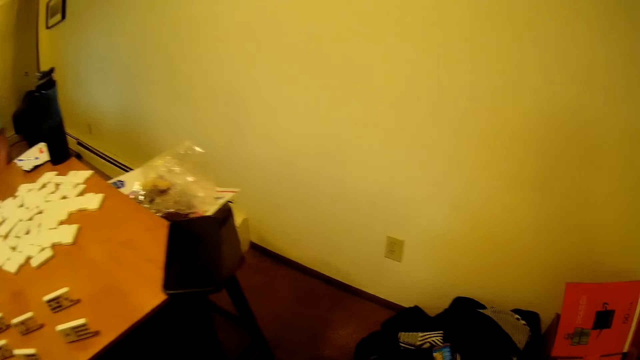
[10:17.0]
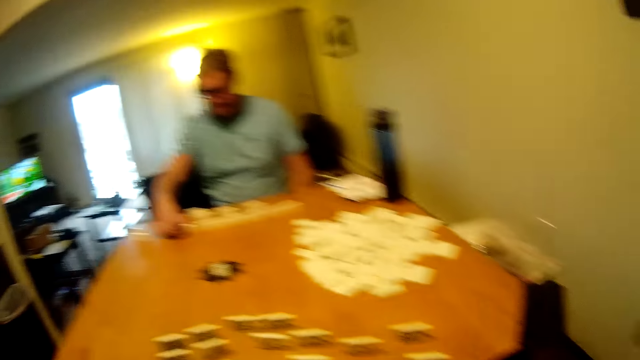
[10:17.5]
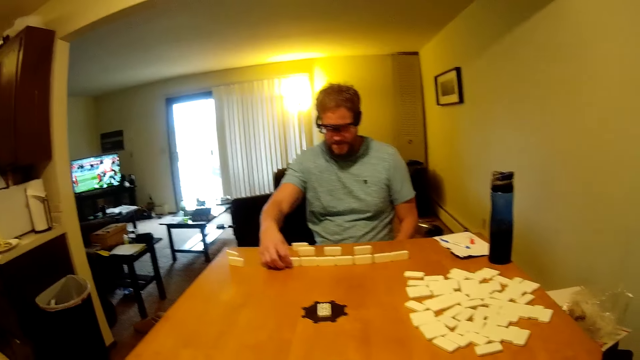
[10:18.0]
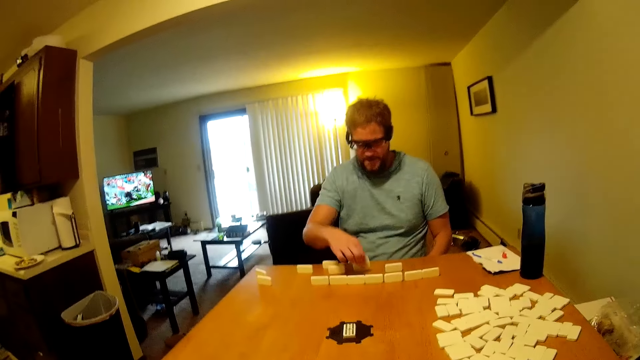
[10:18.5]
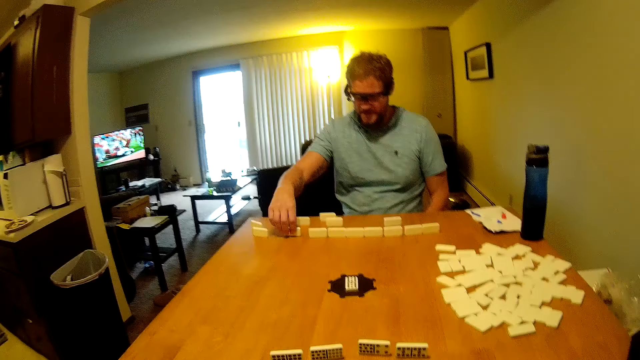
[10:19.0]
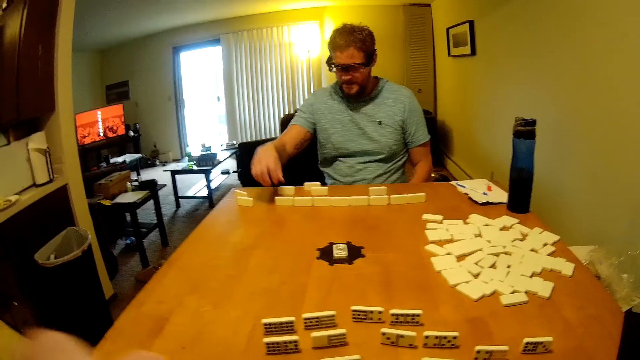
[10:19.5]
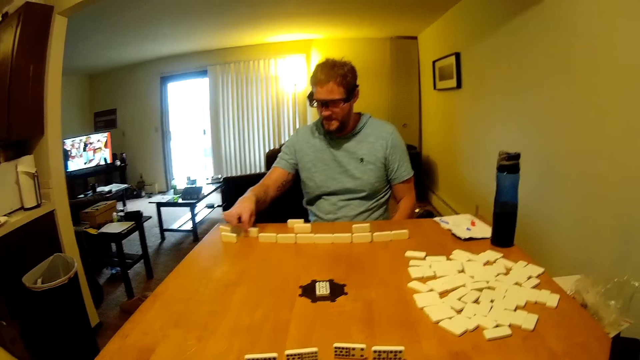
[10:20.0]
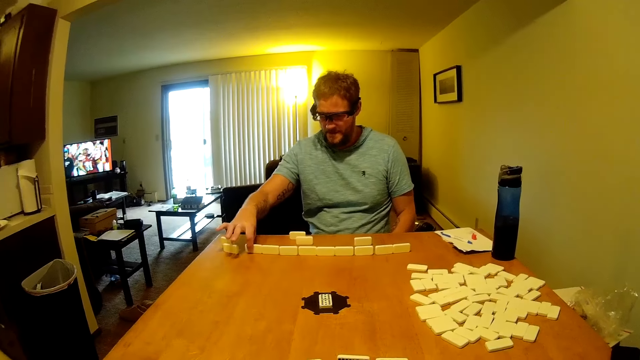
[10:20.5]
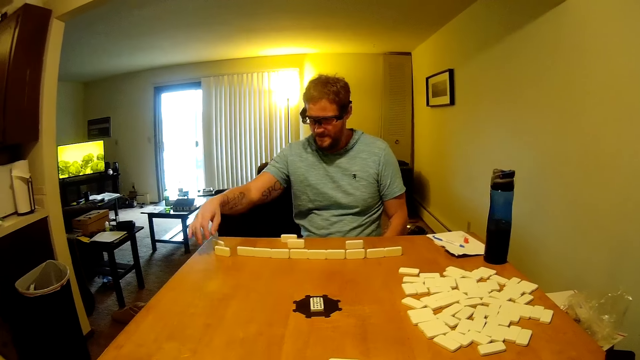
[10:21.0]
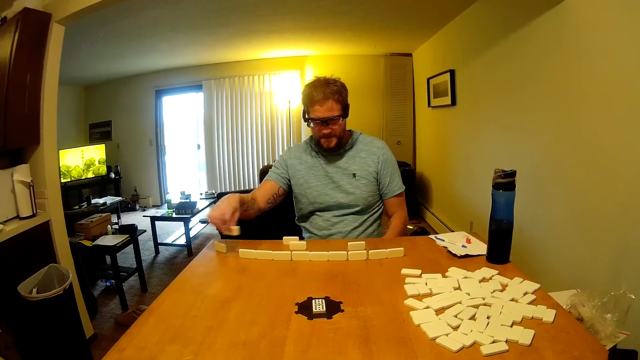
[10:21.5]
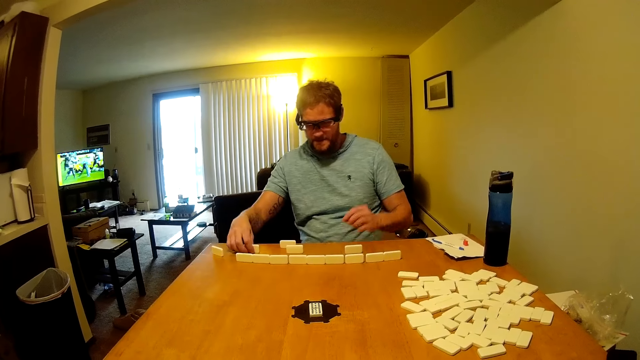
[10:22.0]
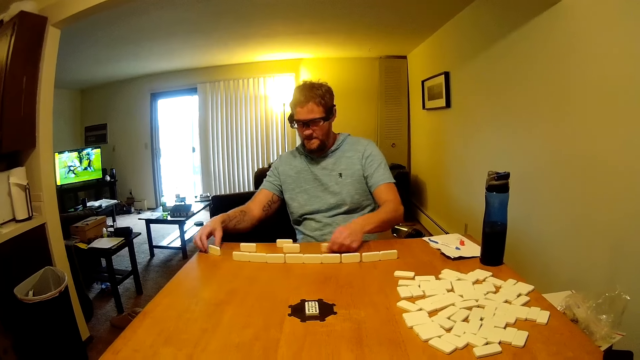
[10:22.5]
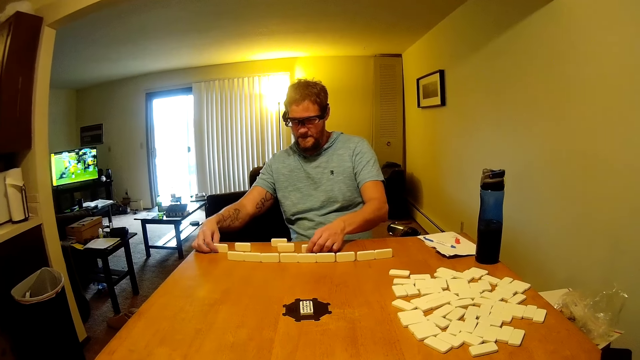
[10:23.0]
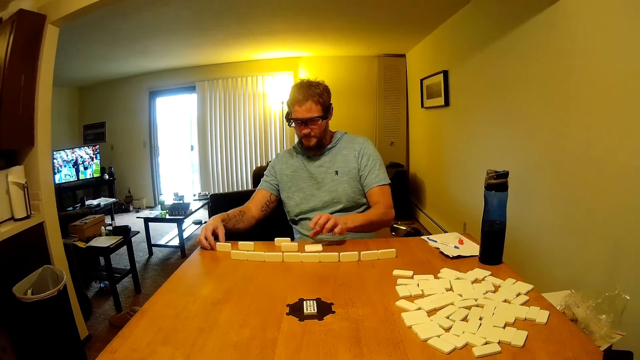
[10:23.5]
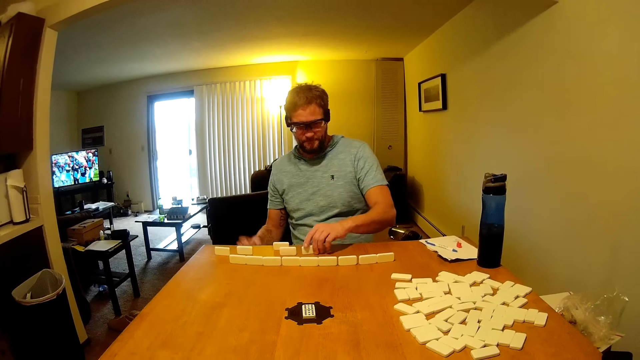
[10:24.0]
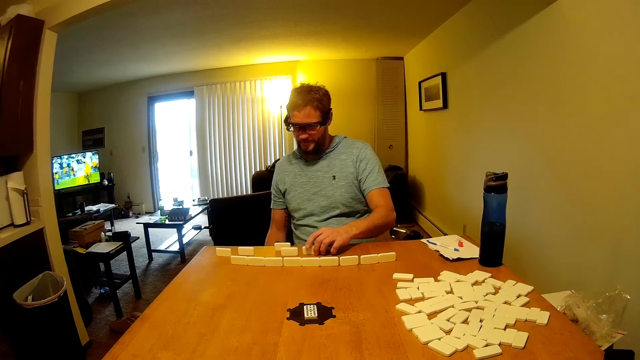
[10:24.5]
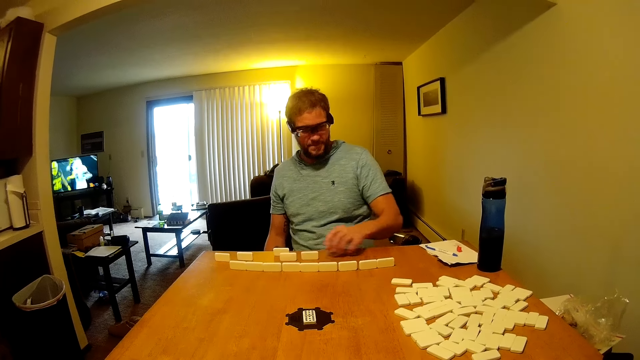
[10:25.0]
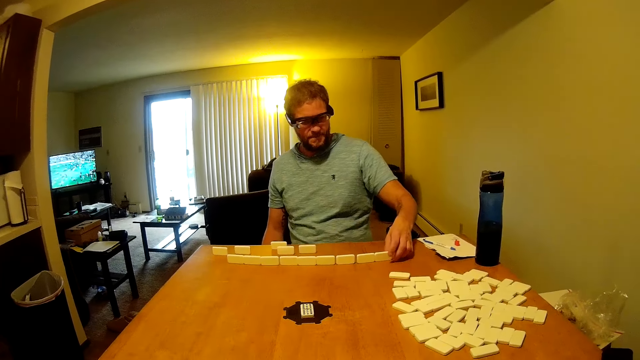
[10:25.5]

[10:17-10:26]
The camera wearer looks around the table. A man picks a domino from the table and places a domino on the table. The man moves a domino. The man picks a domino from the table and places a domino on the table. The man moves the dominoes on the table.

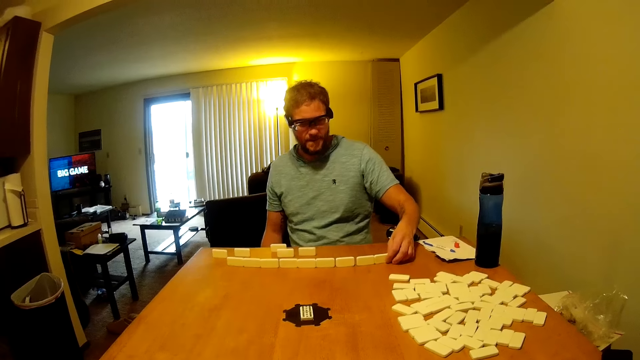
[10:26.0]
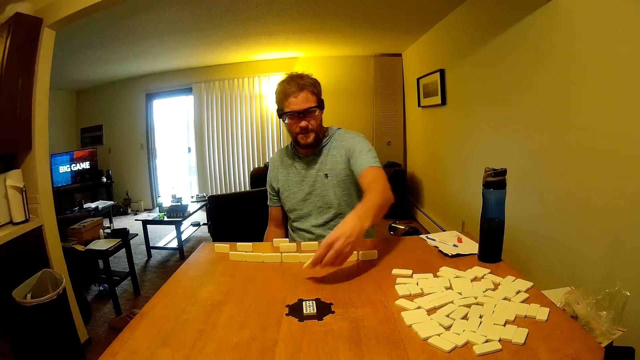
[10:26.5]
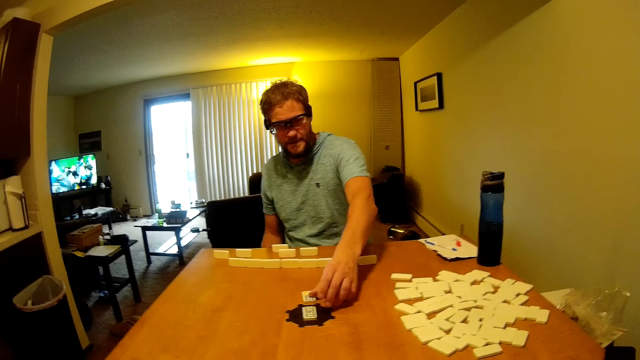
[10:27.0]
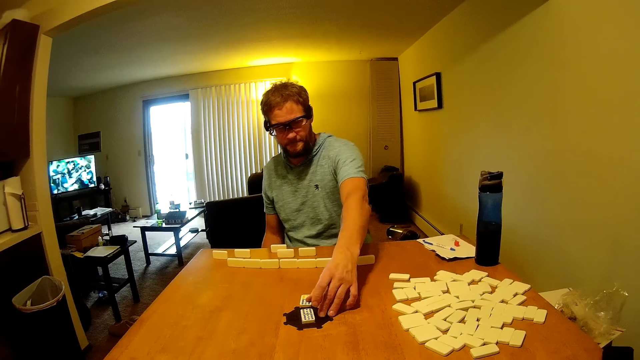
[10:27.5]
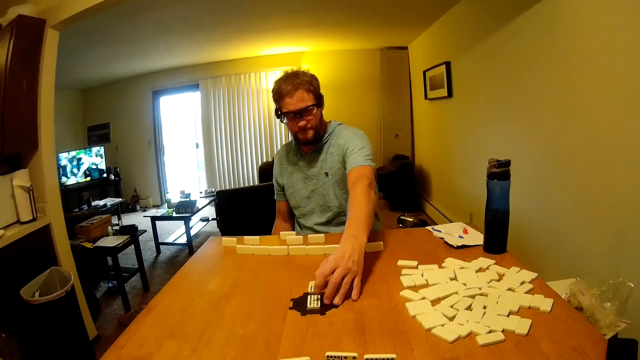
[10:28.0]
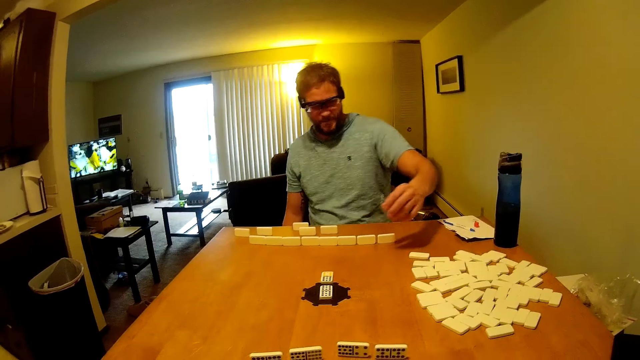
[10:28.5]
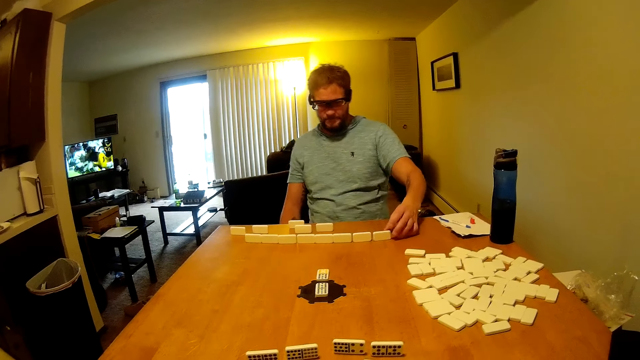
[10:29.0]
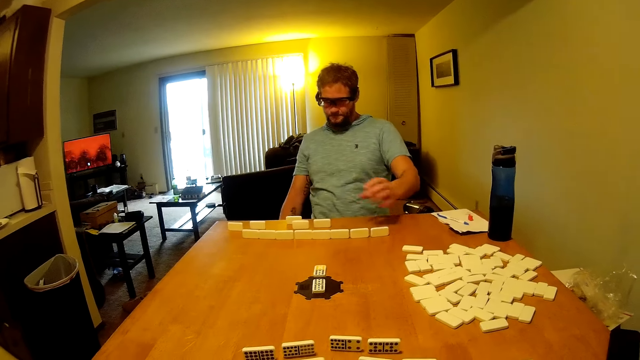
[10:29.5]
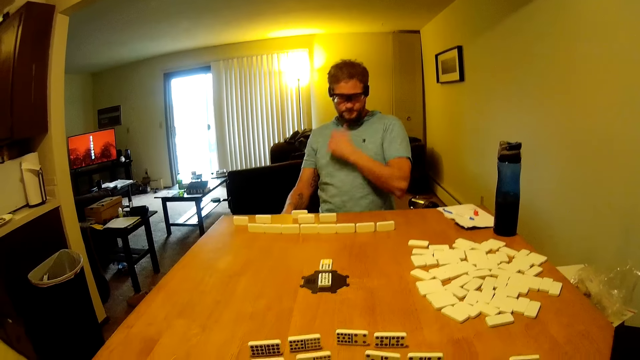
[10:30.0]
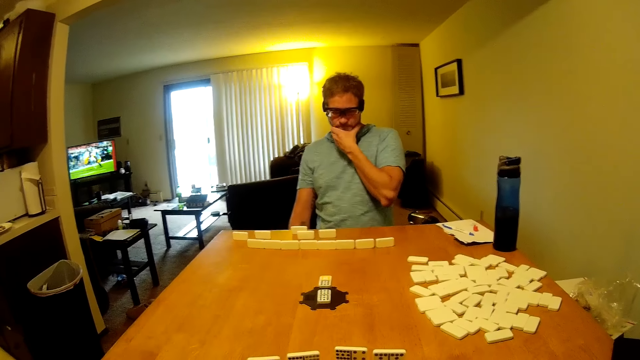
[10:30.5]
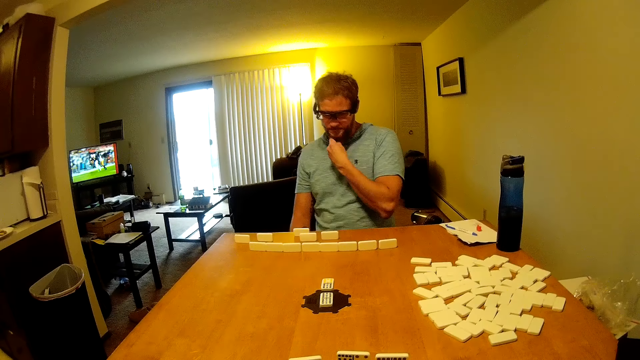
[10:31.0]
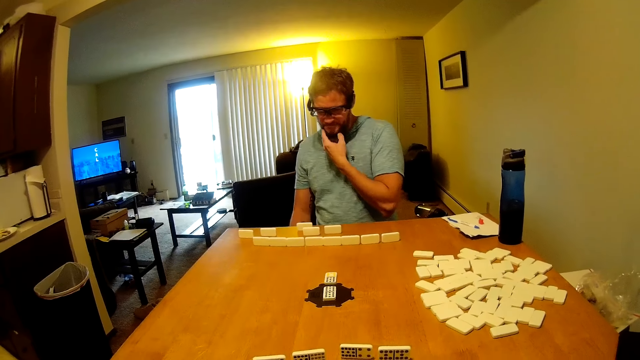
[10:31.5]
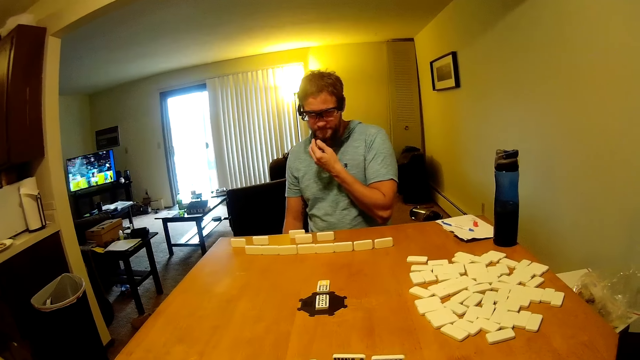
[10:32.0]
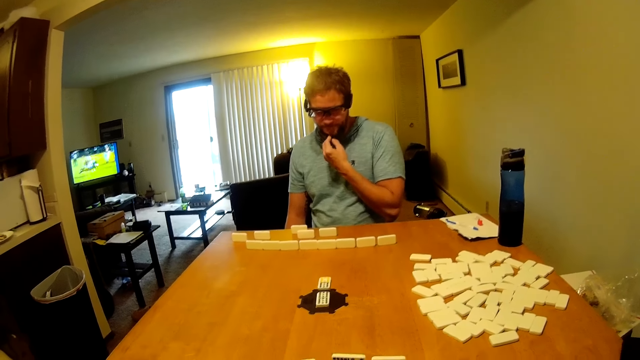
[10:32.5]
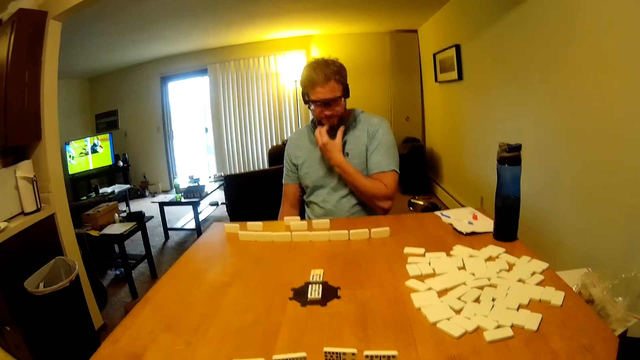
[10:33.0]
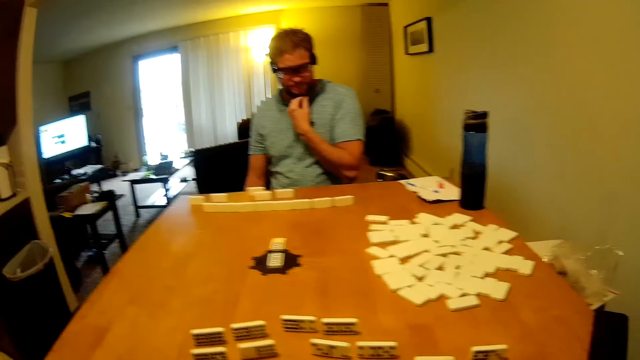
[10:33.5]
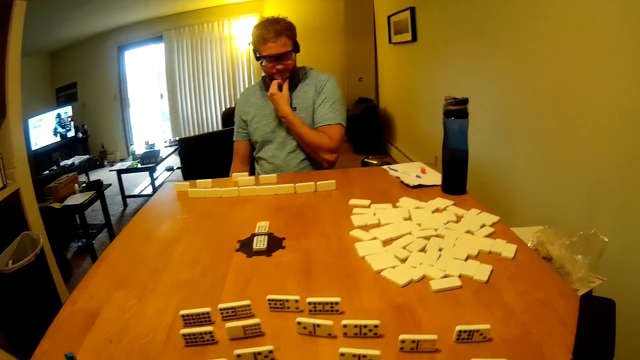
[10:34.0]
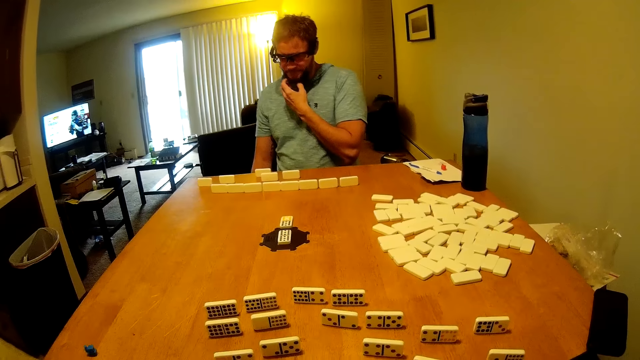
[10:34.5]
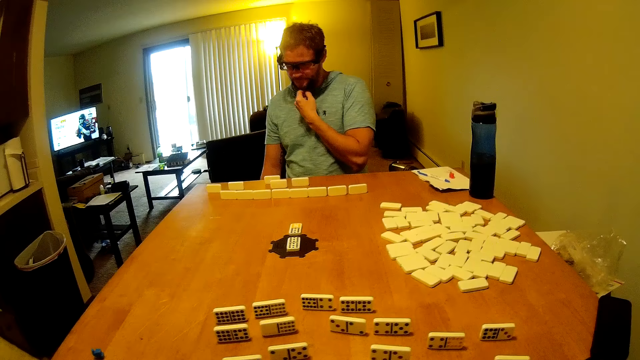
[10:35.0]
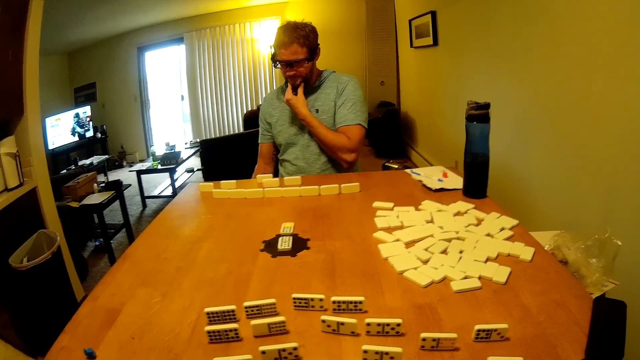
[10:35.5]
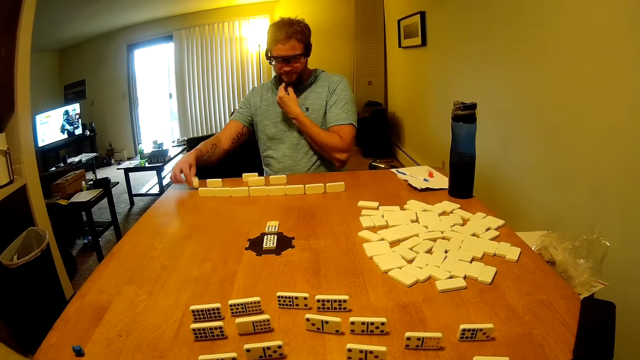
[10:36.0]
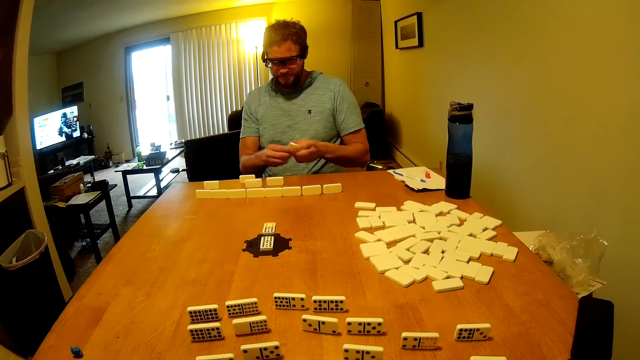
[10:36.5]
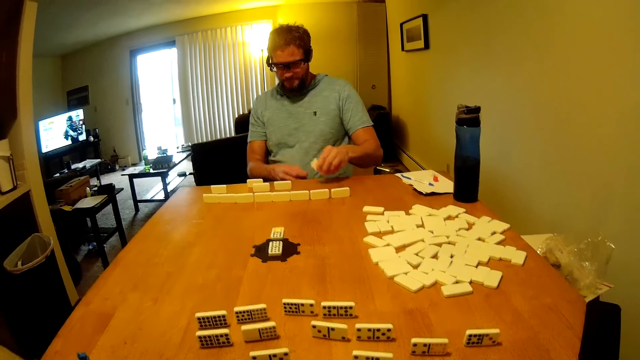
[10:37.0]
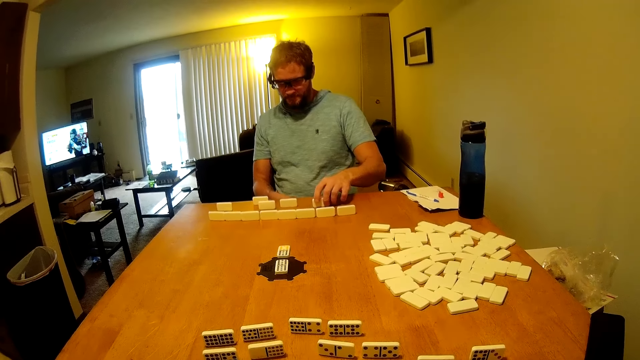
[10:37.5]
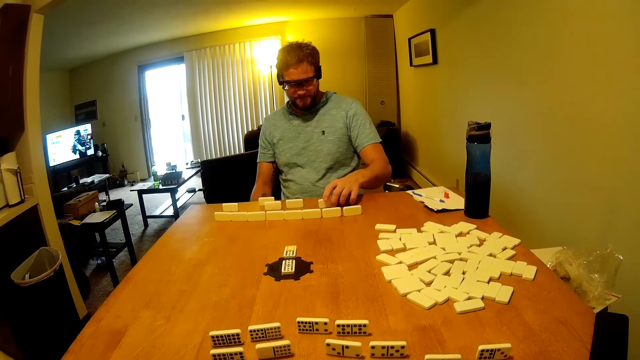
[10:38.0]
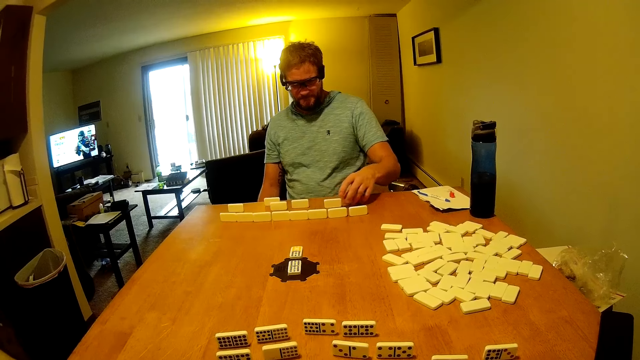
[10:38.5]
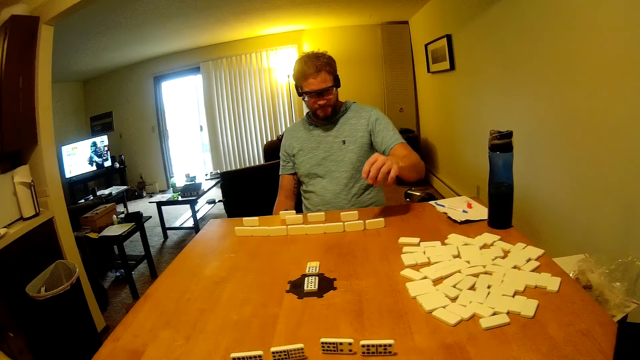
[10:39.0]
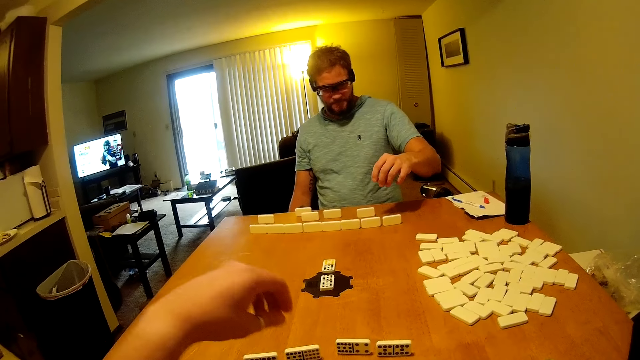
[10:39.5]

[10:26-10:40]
A man picks a domino from the table and places the domino beside something. The man places his left hand on the table, lifts his left hand and touches his chin. The camera wearer looks around the table. The man picks a domino from the table. The camera wearer holds the domino with his left hand. The man places his left hand on the table.
